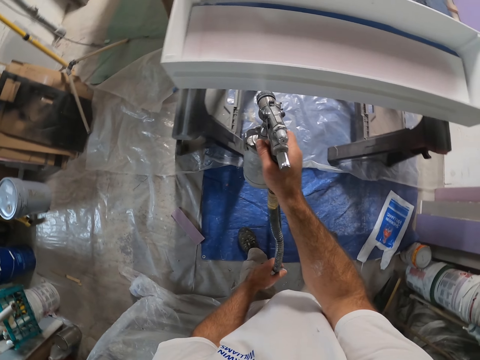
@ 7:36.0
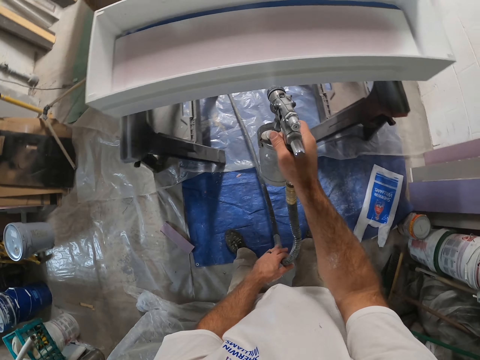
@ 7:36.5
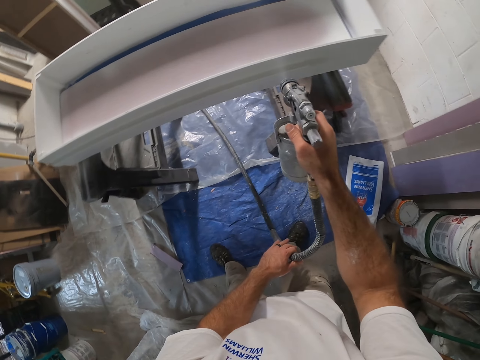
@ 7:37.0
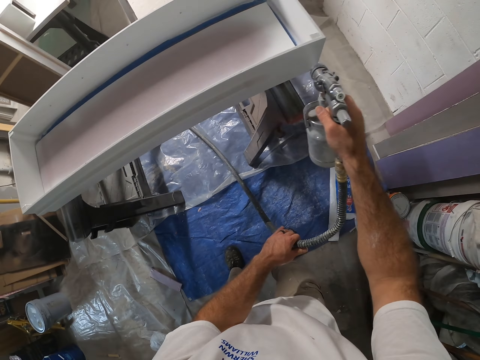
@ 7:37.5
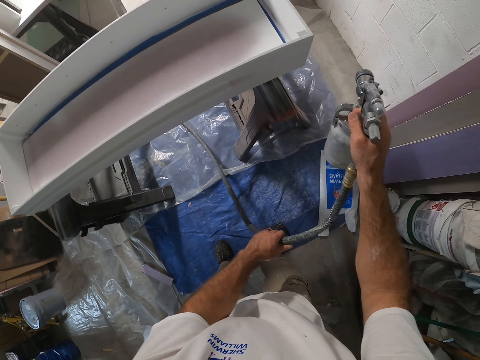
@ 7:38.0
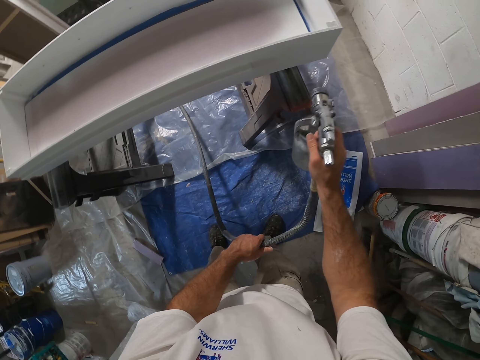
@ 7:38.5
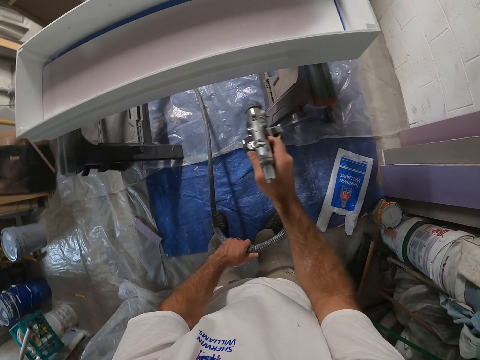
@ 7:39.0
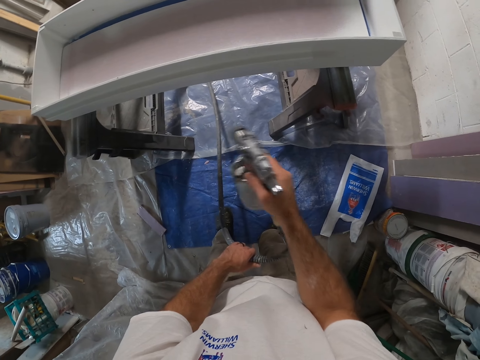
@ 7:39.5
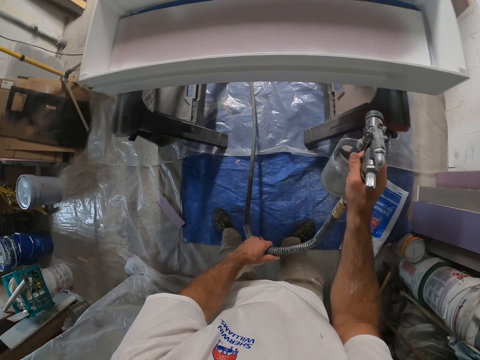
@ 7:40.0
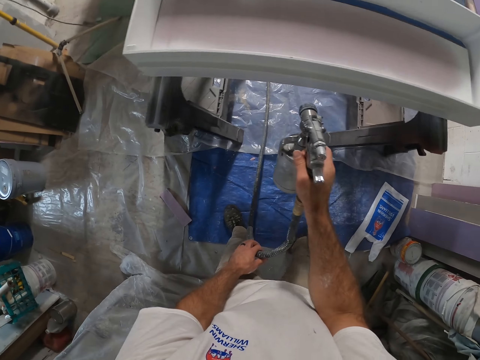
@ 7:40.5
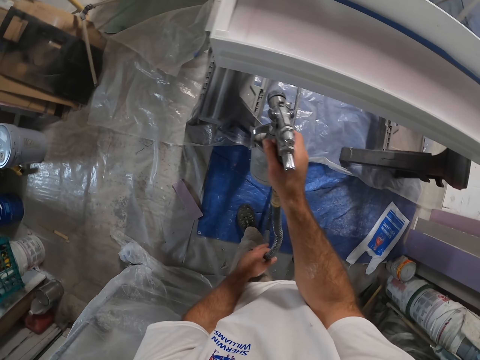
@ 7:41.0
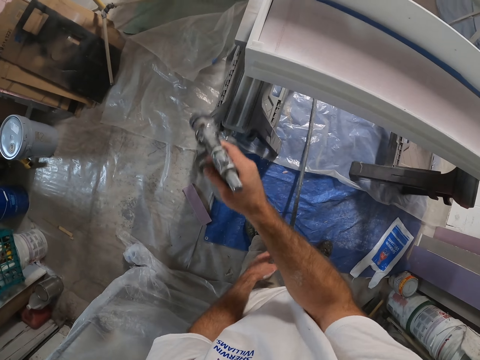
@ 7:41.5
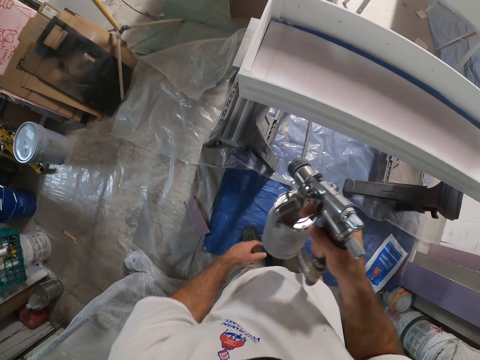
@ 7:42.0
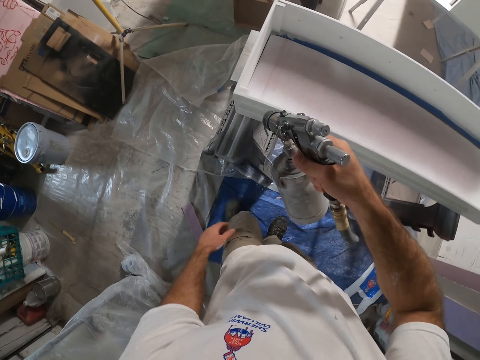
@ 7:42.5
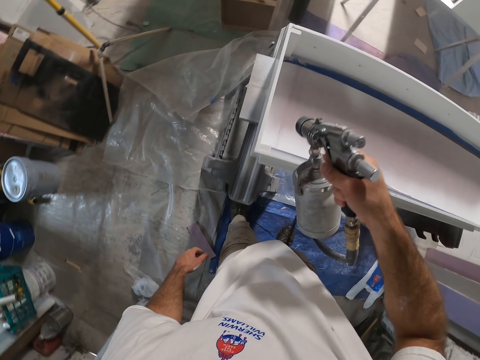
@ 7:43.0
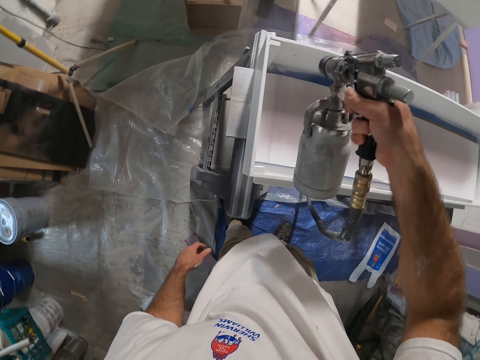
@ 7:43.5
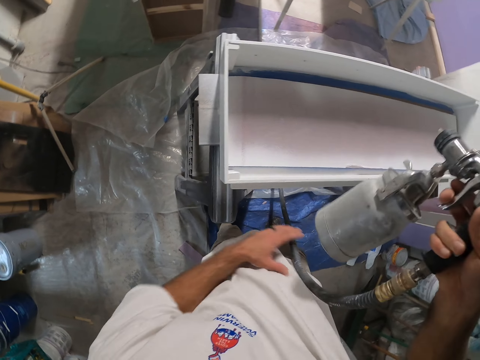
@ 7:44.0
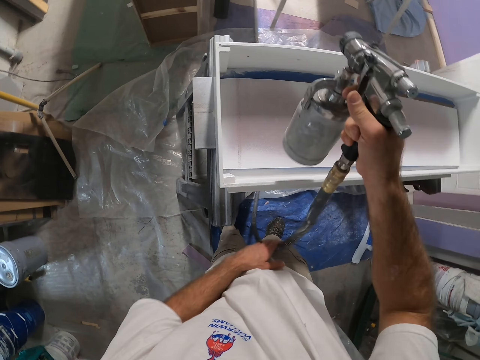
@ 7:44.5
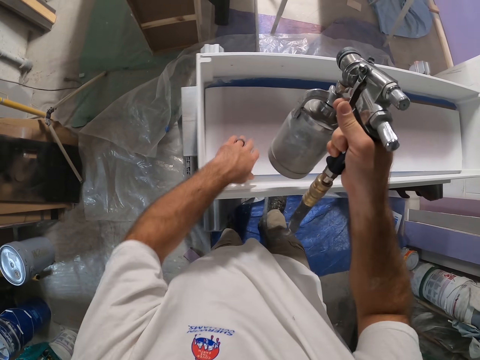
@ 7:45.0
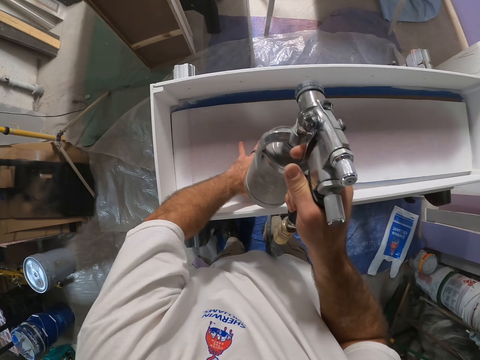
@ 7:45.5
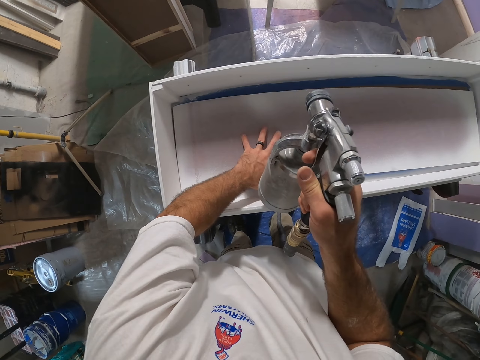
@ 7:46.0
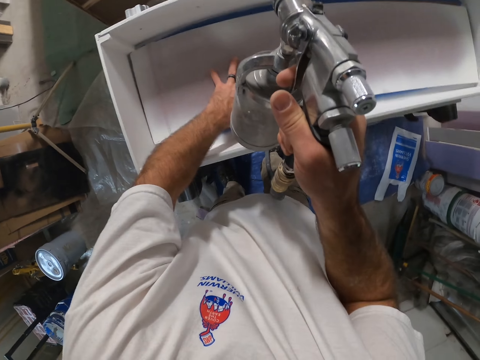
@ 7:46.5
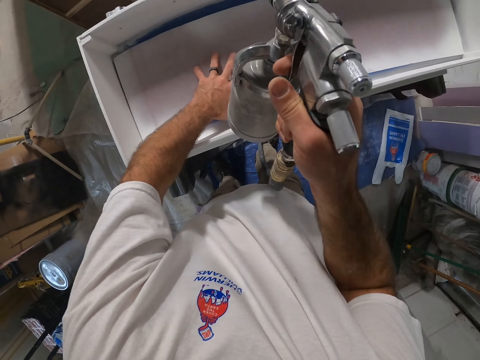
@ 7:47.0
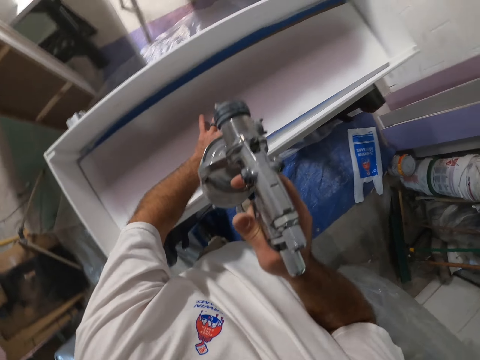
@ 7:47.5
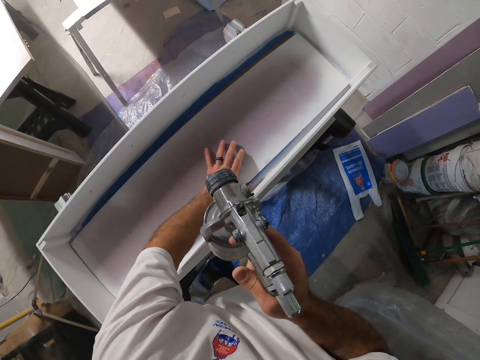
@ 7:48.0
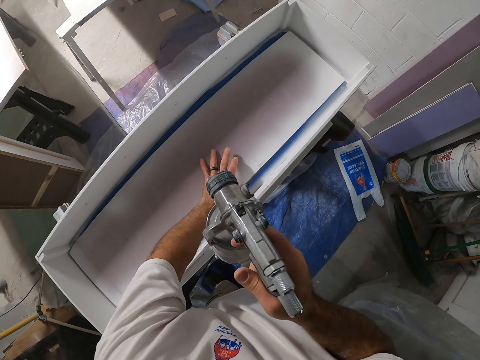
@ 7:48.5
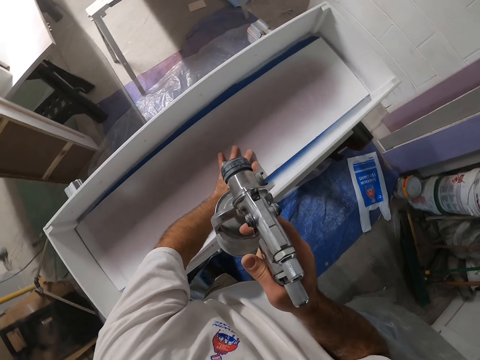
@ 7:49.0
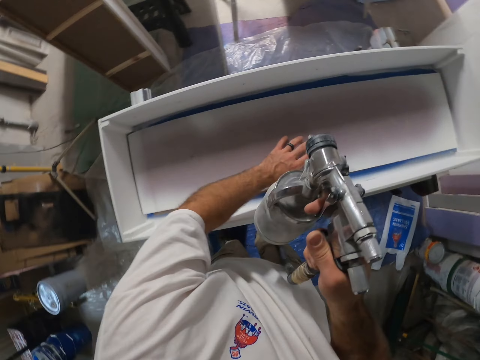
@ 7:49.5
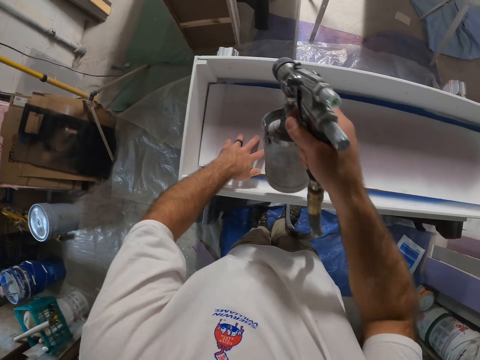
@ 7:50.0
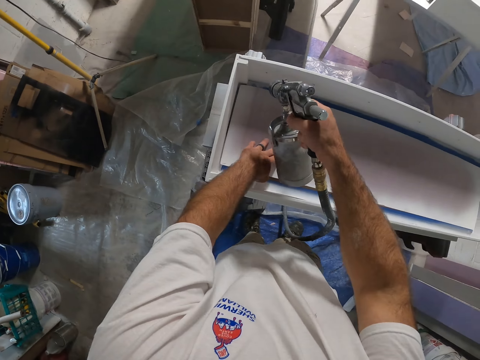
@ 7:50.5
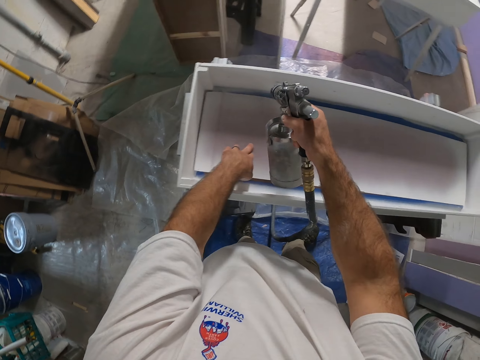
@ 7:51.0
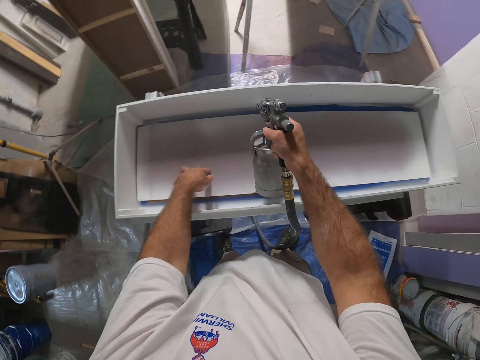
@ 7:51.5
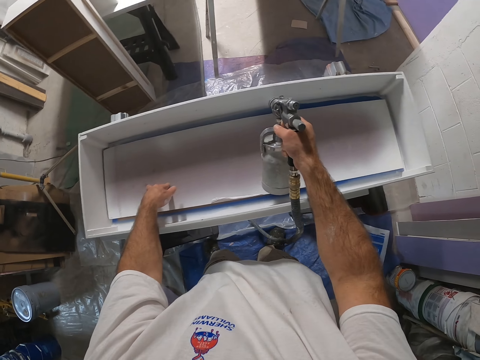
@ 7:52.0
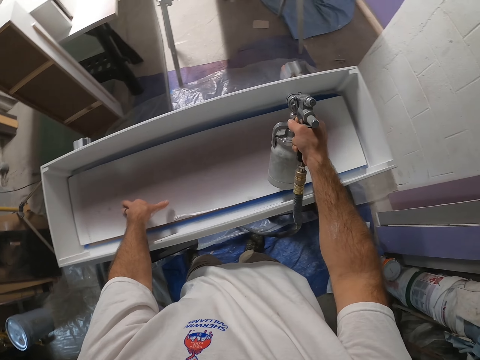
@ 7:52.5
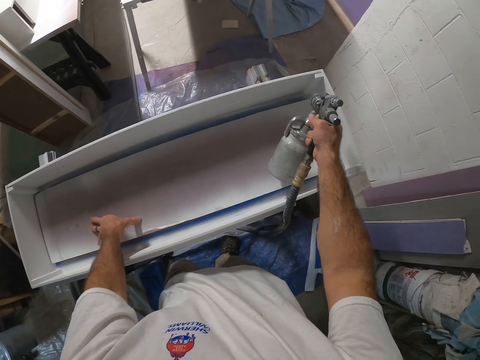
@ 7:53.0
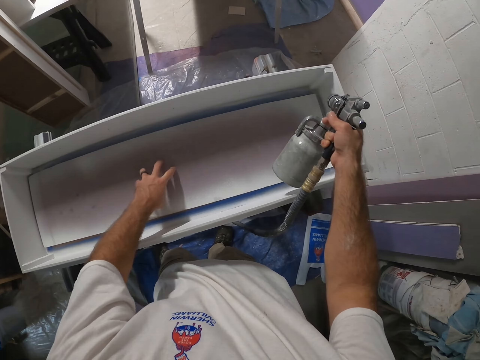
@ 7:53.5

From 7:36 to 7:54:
The camera wearer drops the cord of the spray gun with his left hand. He holds the cord of the spray gun with his left hand. He drops the cord of the spray gun with his left hand. He adjusts the plank in the wooden box with his left hand. He pushes the board in the box. He sprays some paint from the spray gun at the wooden box with his right hand.

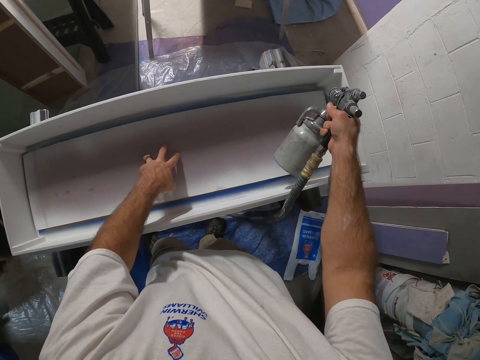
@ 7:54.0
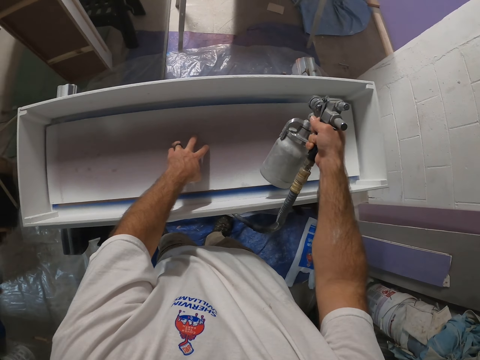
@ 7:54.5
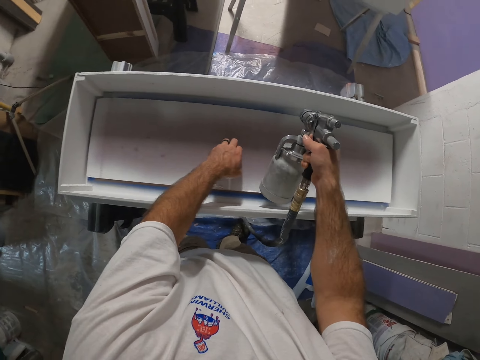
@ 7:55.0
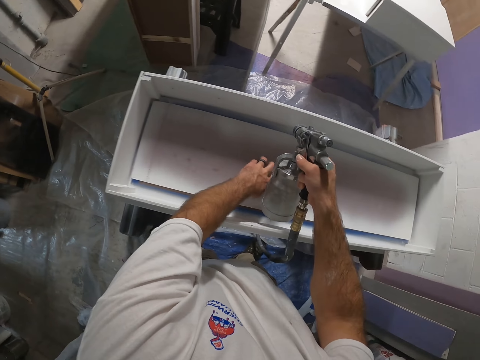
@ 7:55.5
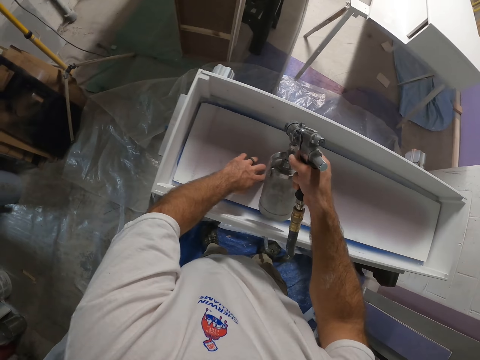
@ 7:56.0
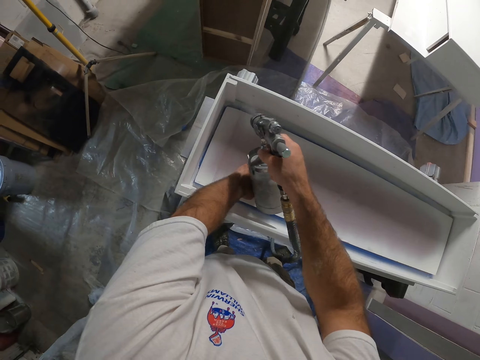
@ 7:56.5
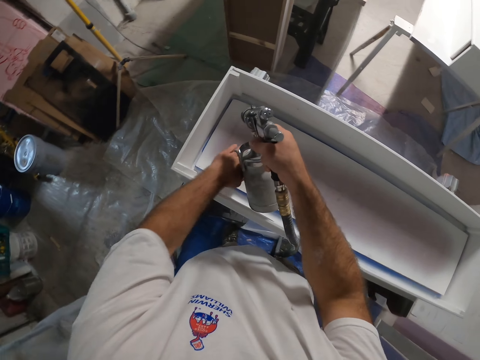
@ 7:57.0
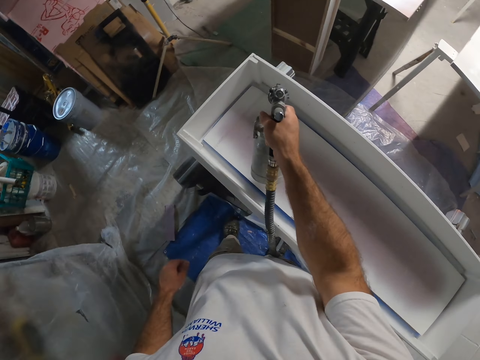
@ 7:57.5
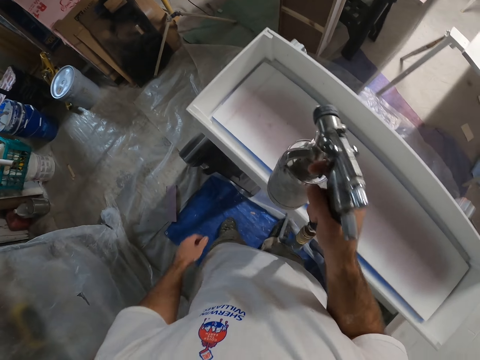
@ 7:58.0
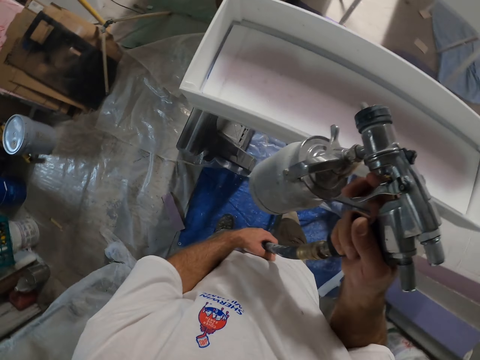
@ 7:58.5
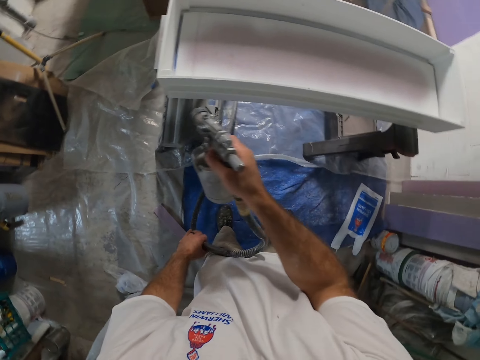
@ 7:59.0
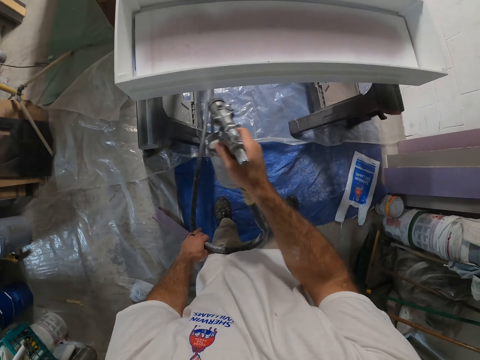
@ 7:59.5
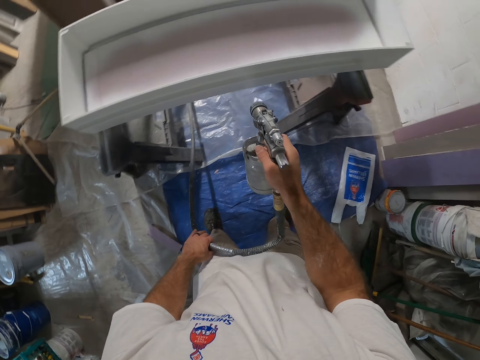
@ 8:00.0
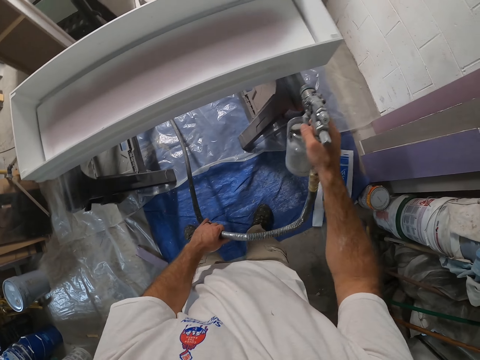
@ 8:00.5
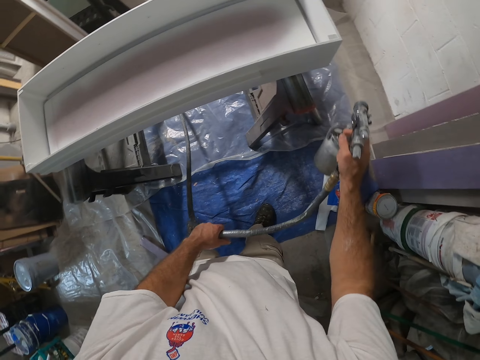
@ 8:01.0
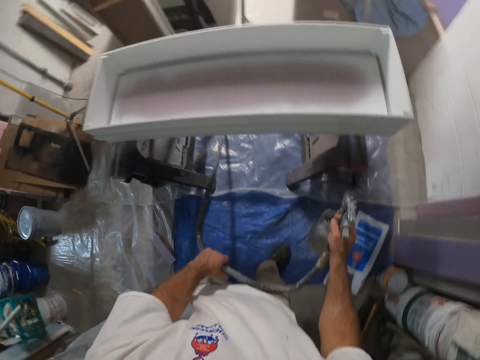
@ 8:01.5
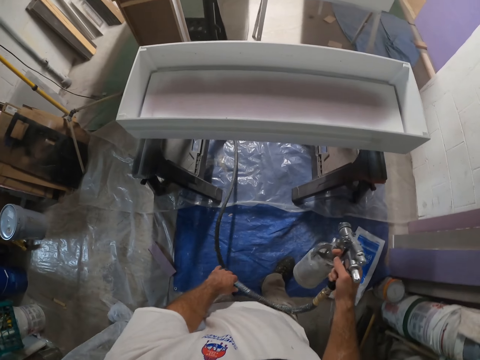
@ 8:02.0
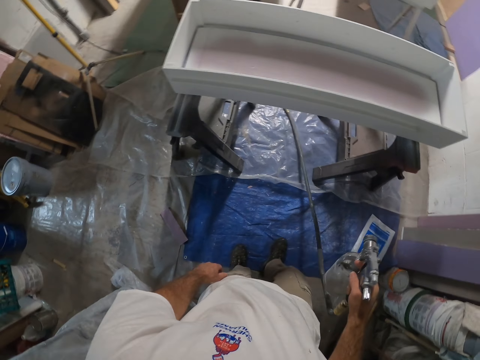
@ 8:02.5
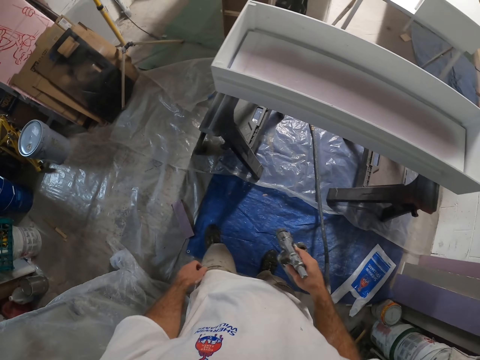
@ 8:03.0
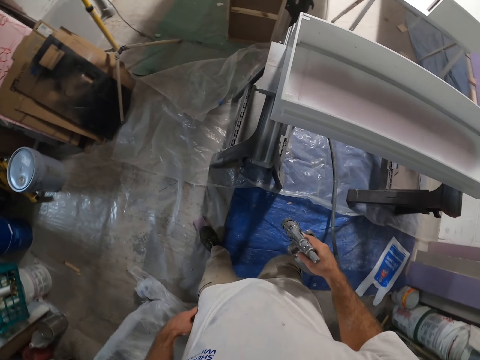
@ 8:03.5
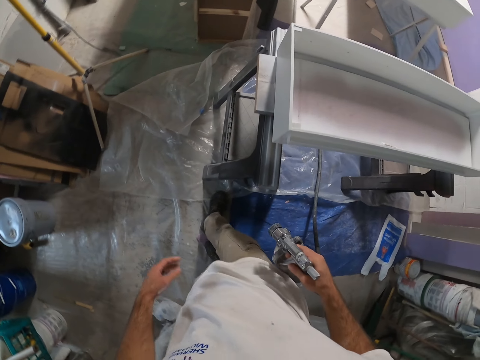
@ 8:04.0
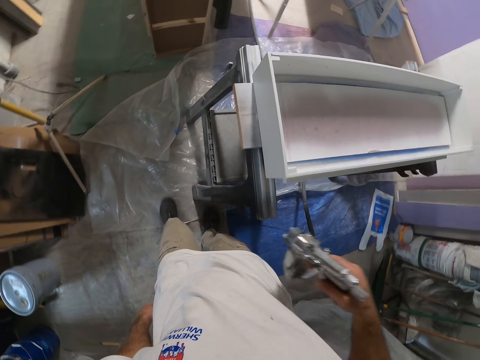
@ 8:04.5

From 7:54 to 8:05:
The camera wearer holds the cord of the spray gun with his left hand. He sprays some paint from the spray gun at the wooden box with his right hand. He drops the cord of the spray gun with his left hand. He walks around the box.
